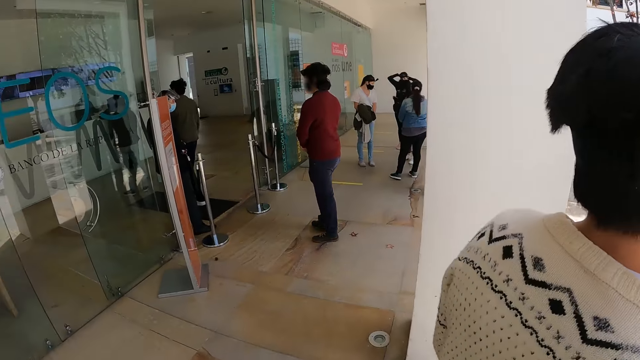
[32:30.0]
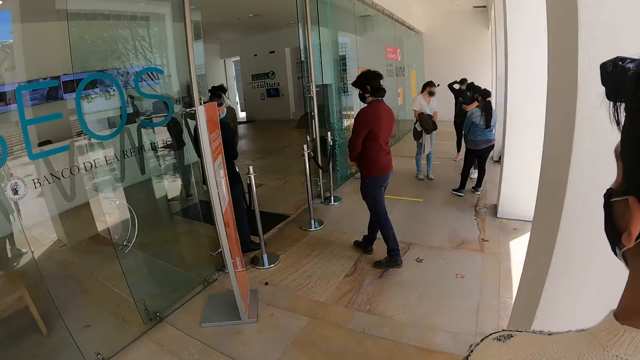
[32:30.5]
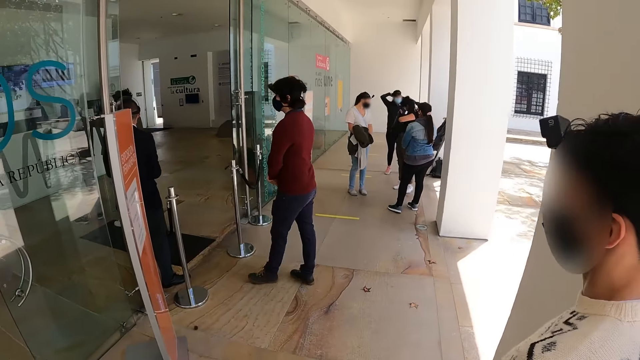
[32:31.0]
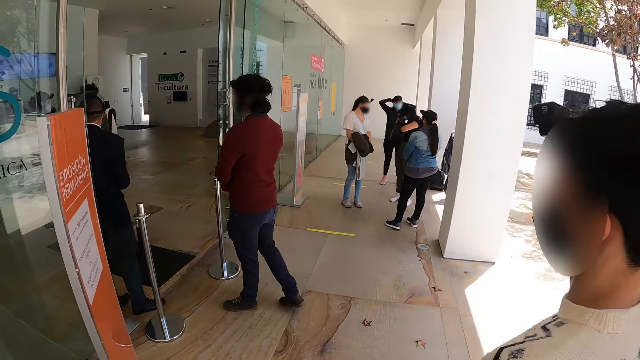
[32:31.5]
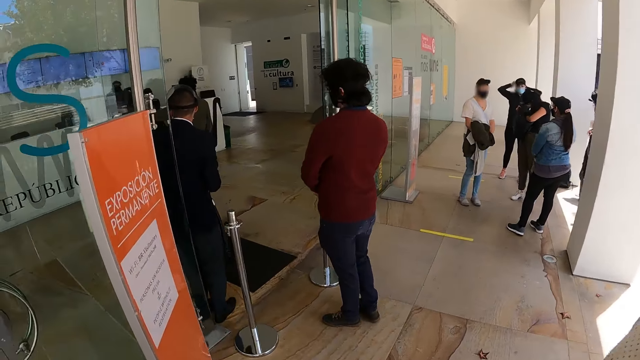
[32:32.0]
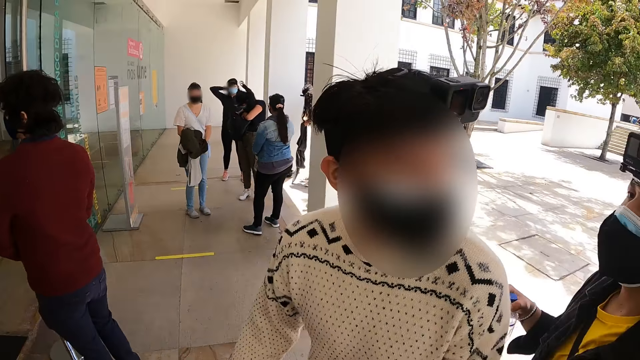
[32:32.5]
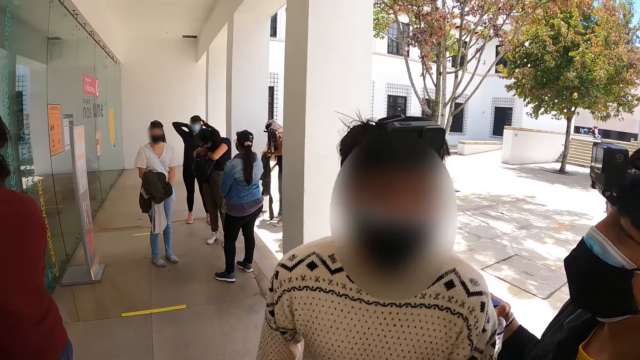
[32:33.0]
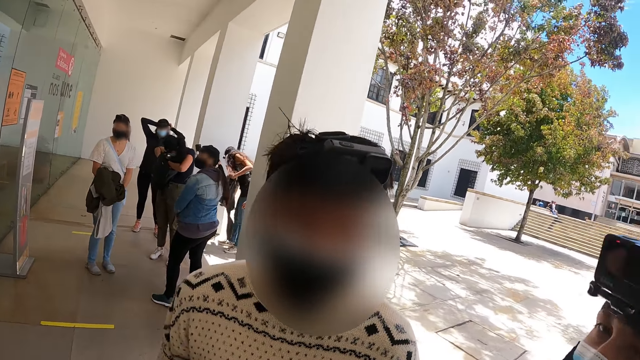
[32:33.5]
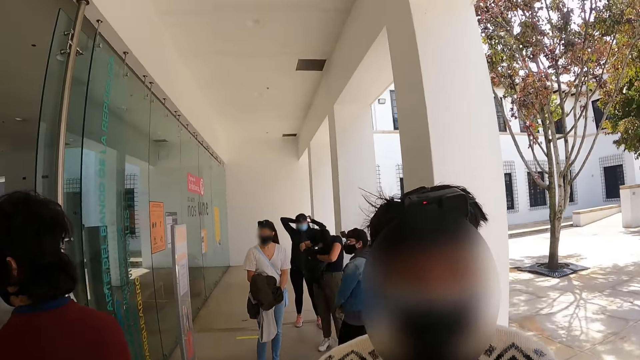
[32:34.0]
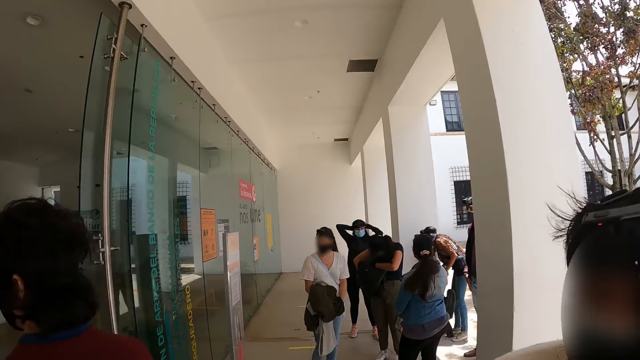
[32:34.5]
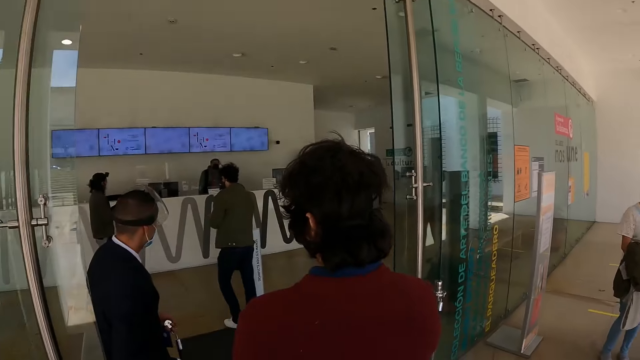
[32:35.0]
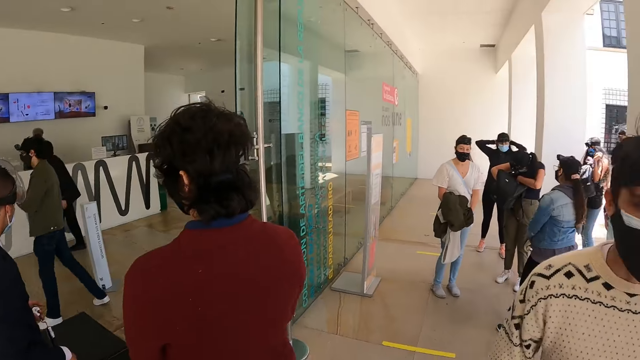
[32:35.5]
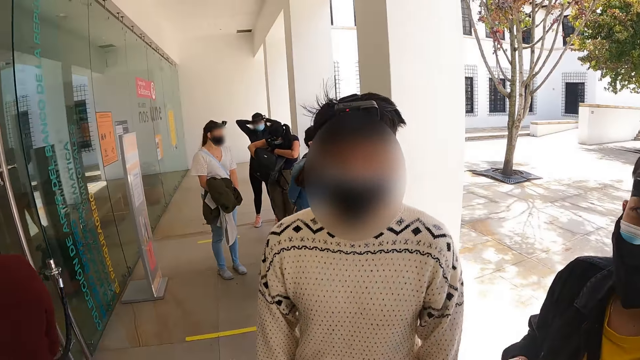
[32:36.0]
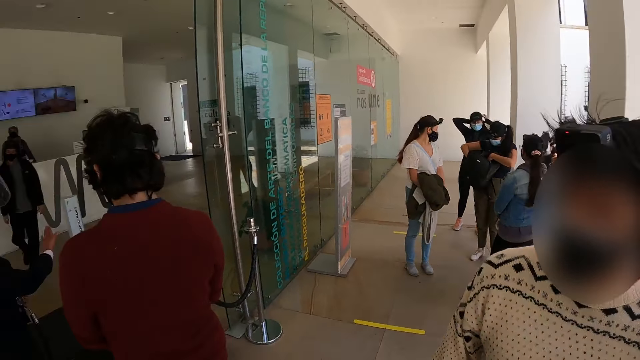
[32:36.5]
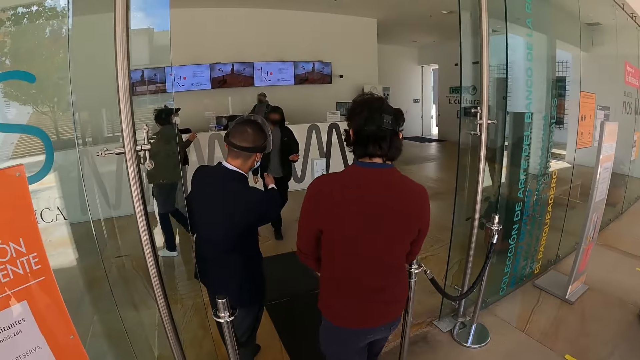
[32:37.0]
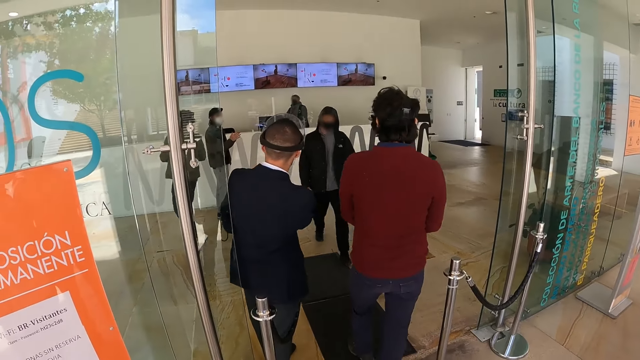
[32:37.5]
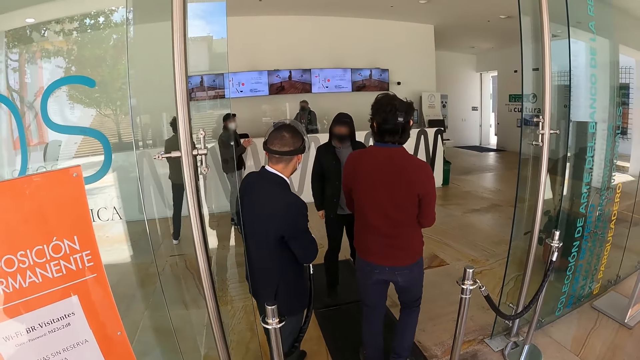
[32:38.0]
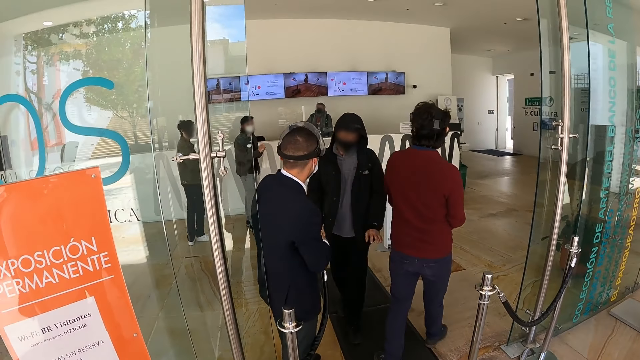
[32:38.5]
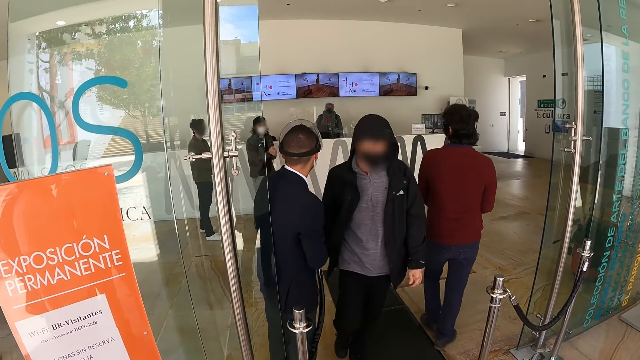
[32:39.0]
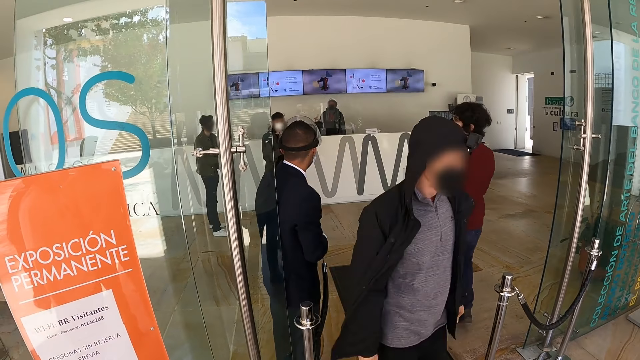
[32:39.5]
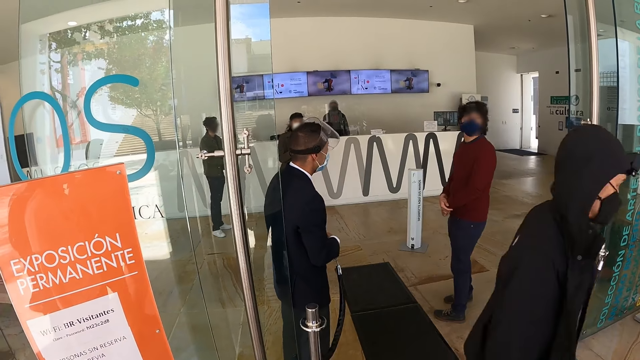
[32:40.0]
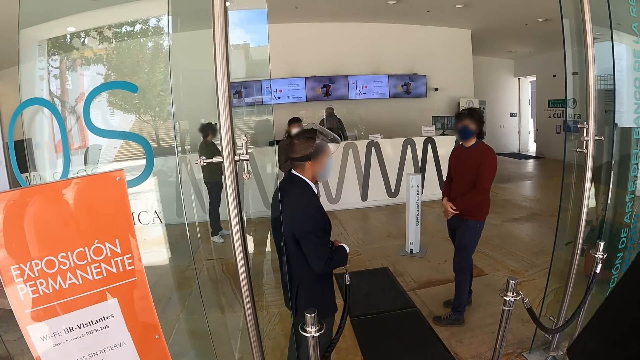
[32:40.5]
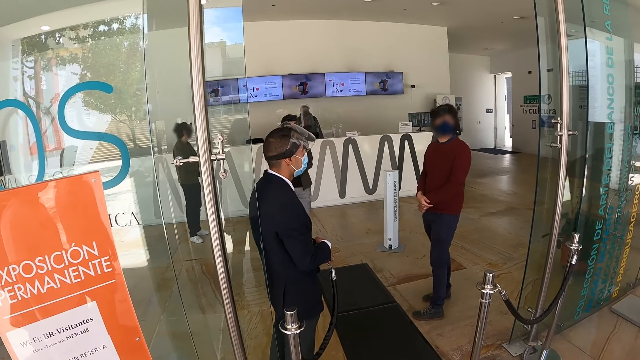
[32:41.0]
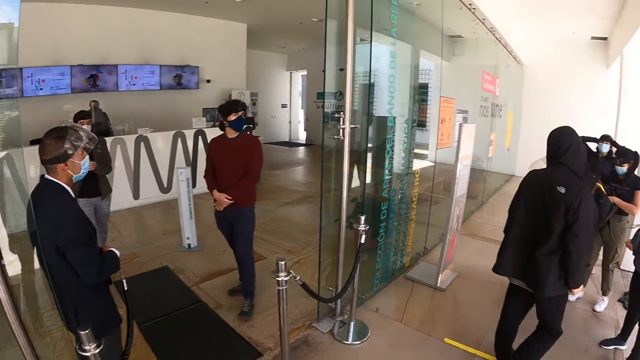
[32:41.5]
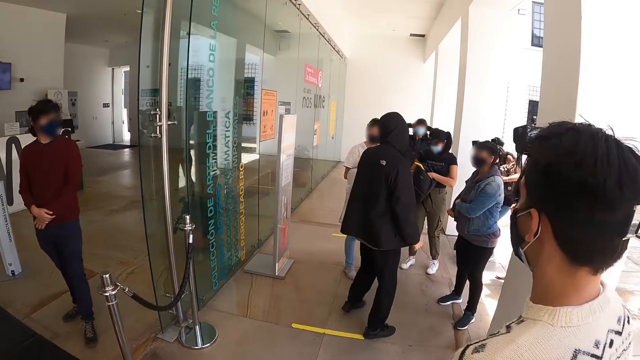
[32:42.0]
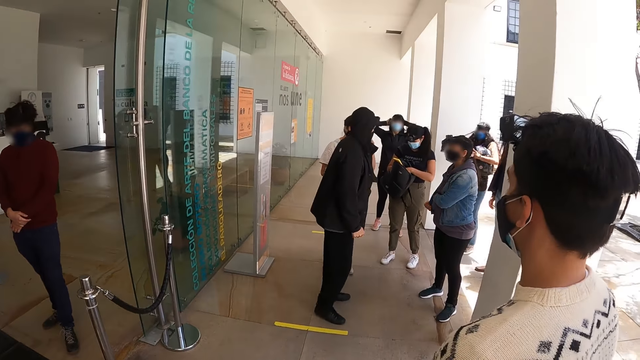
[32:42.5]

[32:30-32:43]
The camera wearer walks on the pavement. A man talks to the camera wearer. The camera wearer looks around the room. They look around the building.

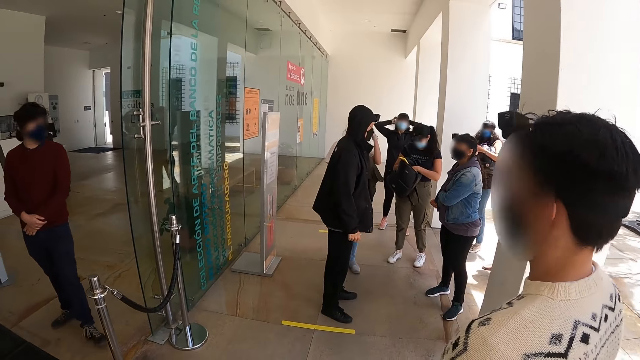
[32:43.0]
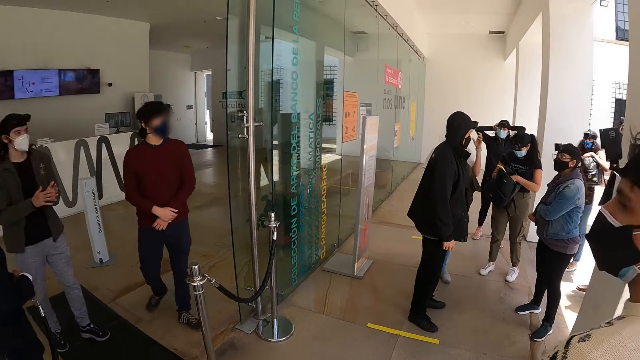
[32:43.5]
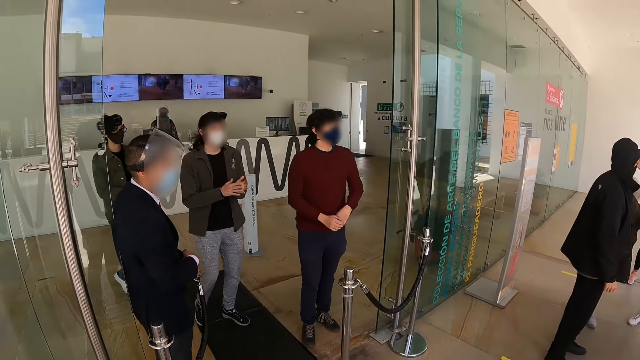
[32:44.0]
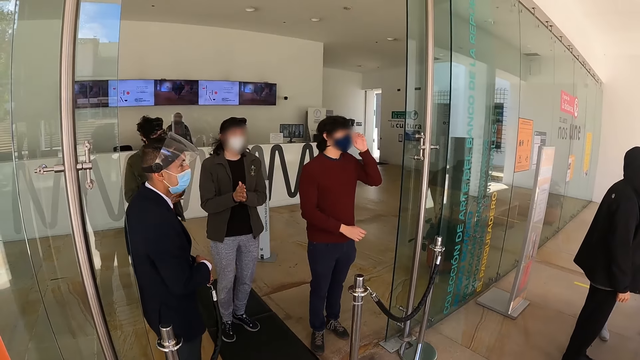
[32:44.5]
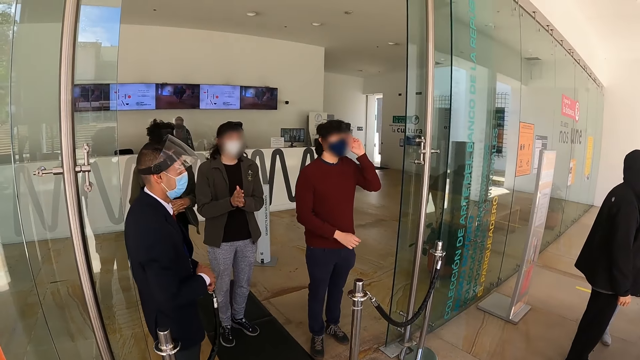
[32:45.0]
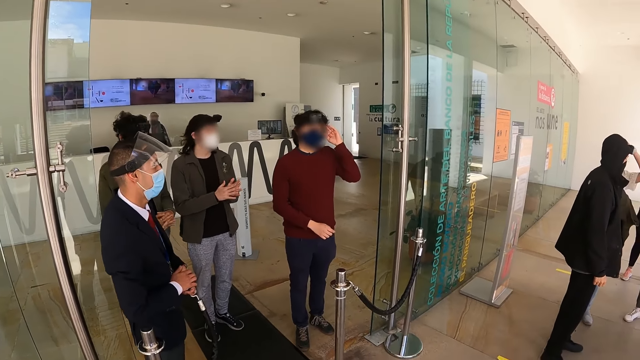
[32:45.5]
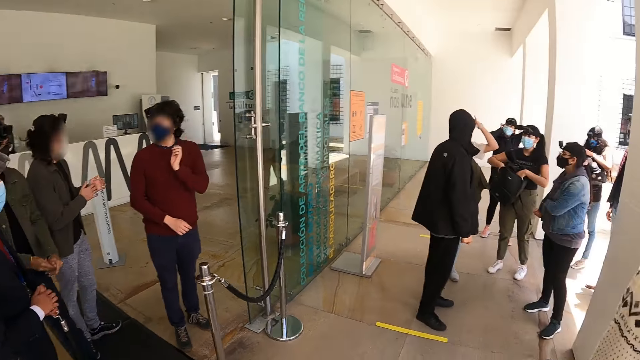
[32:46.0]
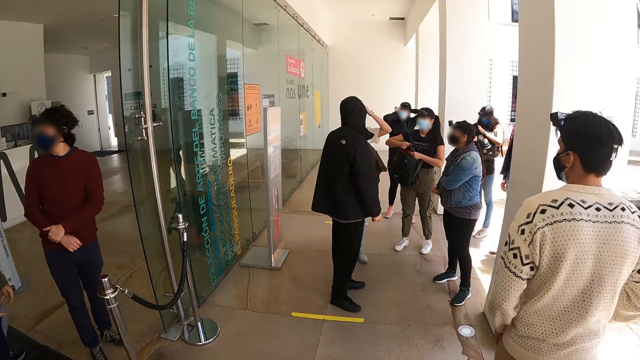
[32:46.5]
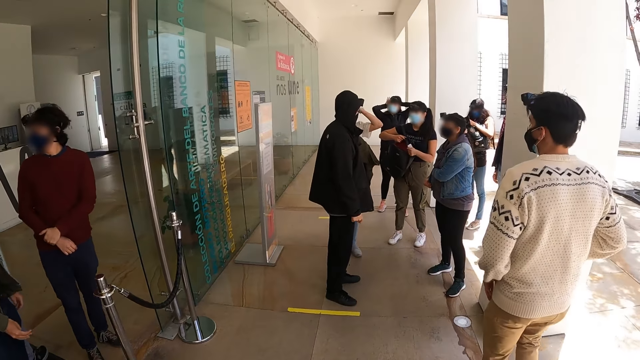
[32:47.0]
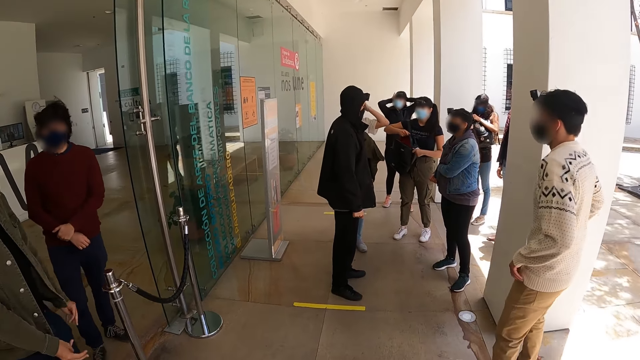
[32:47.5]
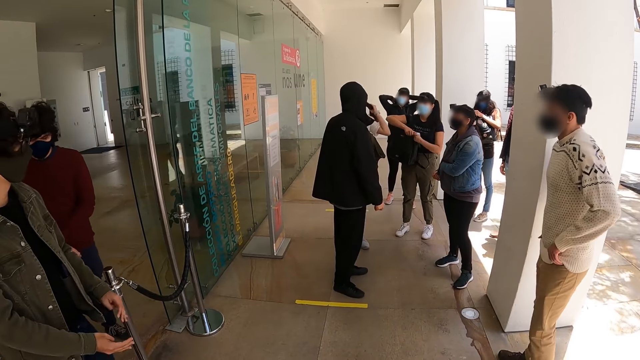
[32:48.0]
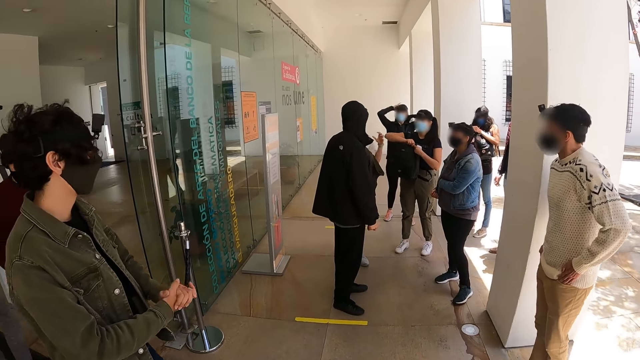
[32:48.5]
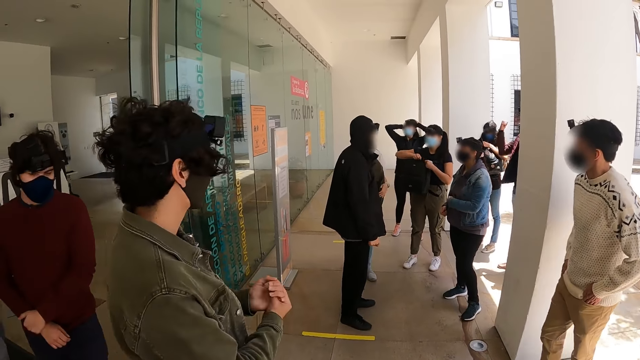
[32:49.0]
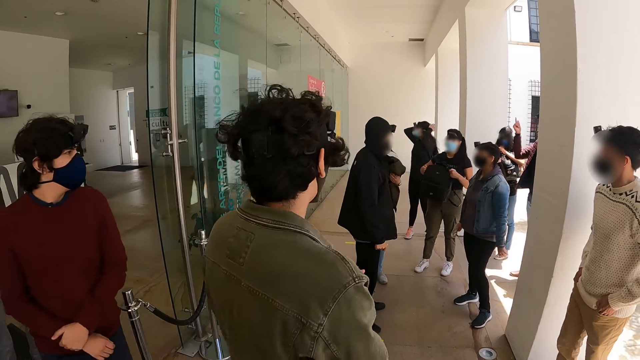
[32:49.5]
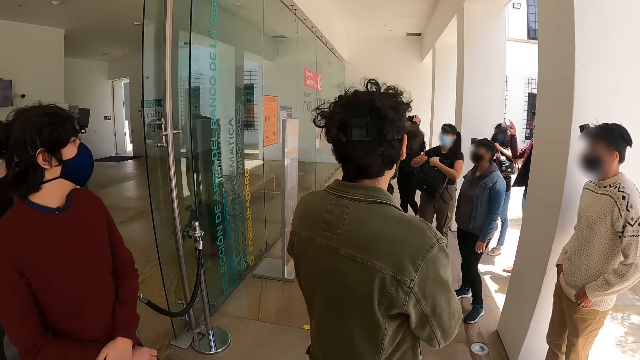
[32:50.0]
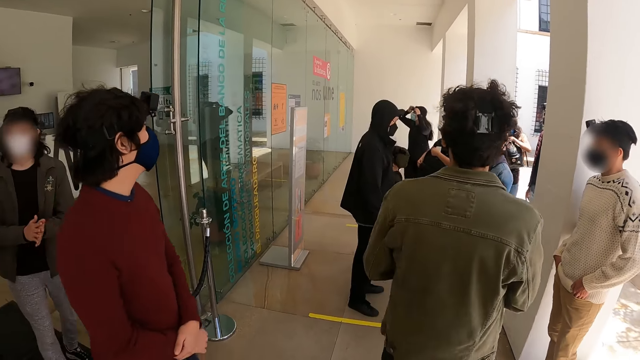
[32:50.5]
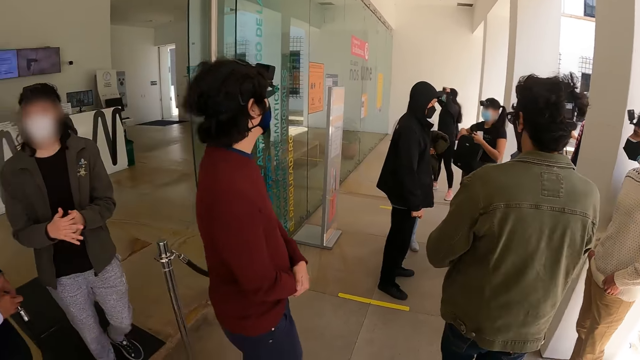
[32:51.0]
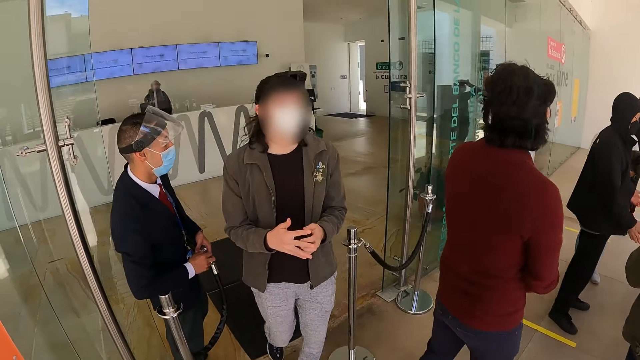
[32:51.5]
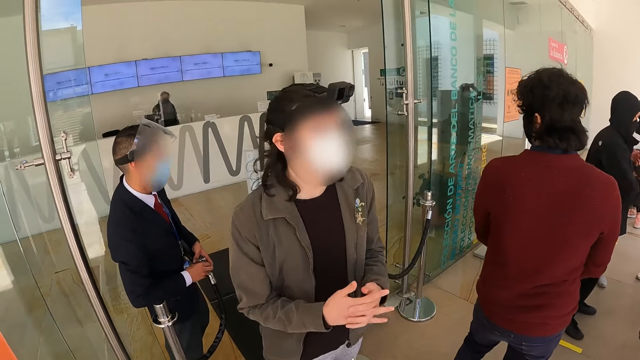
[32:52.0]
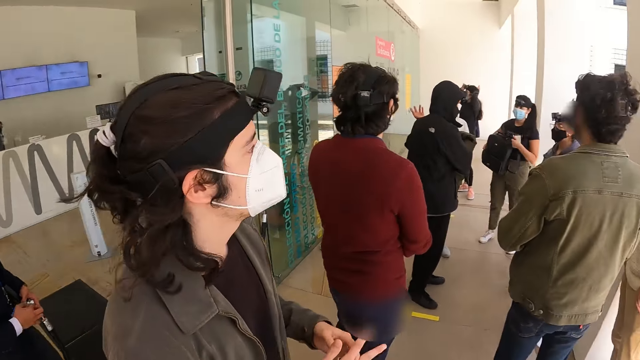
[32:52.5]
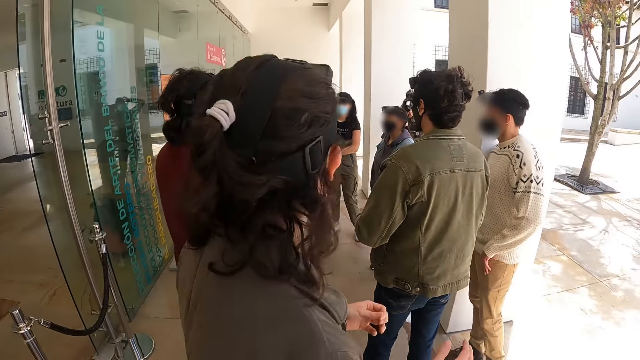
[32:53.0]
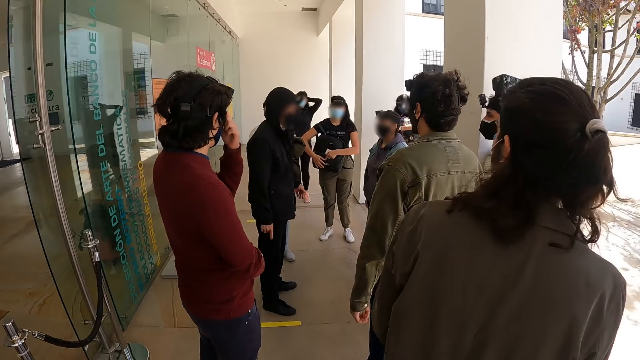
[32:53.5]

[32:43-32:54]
The camera wearer looks at a person. They look at another person. They look at a third person. They look at a man.
